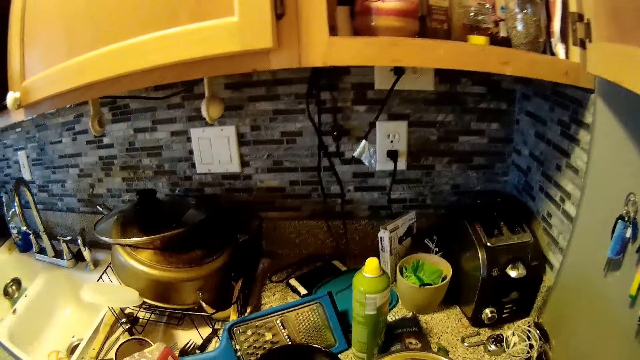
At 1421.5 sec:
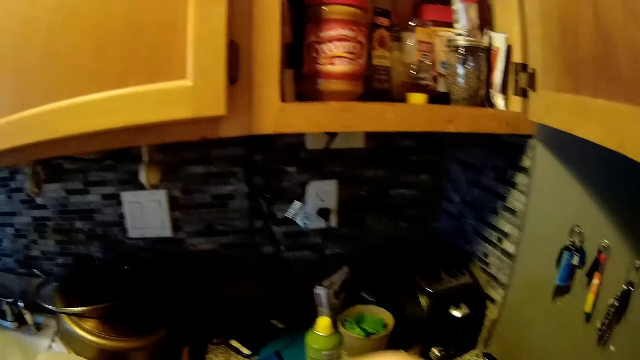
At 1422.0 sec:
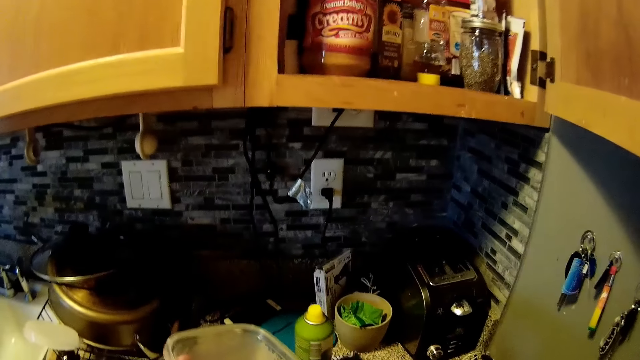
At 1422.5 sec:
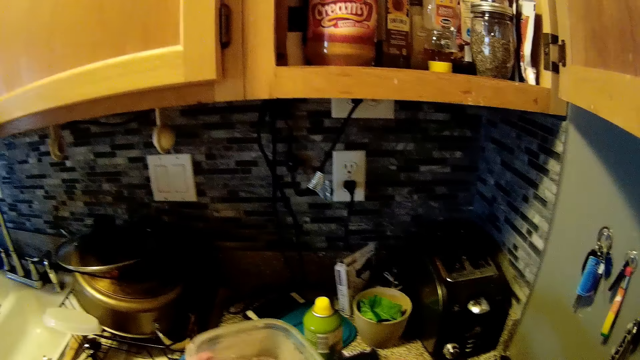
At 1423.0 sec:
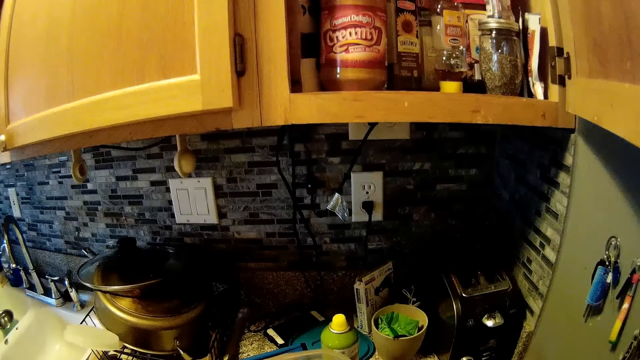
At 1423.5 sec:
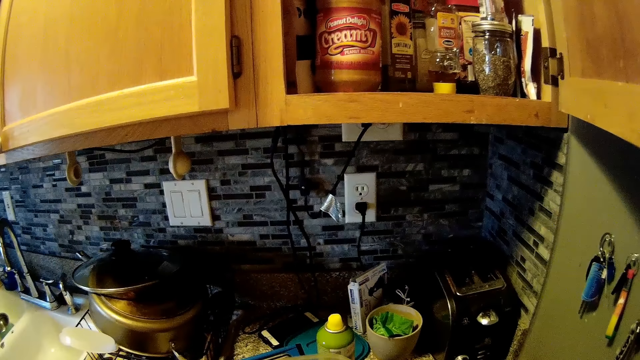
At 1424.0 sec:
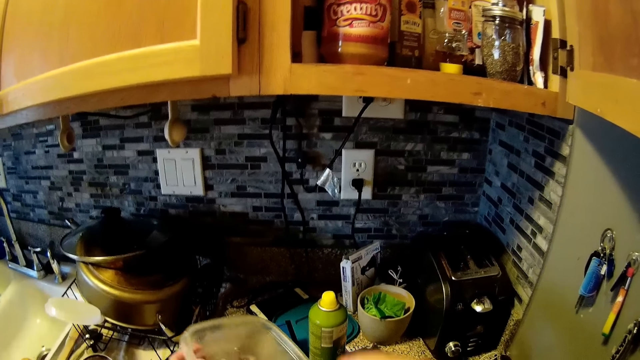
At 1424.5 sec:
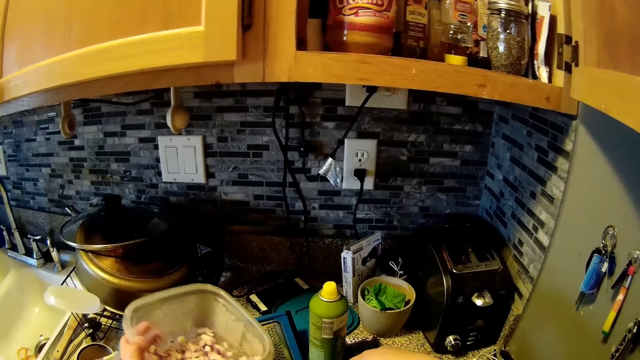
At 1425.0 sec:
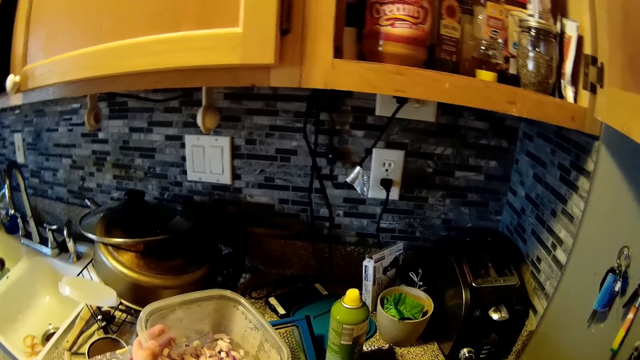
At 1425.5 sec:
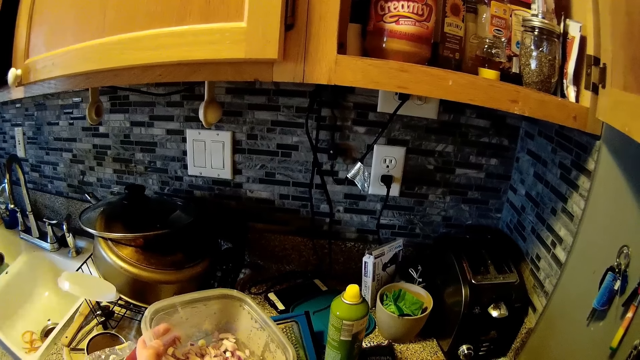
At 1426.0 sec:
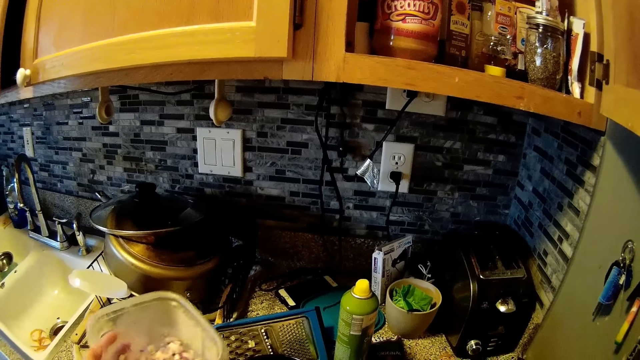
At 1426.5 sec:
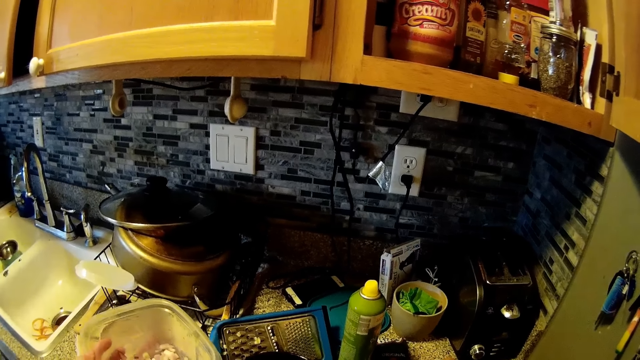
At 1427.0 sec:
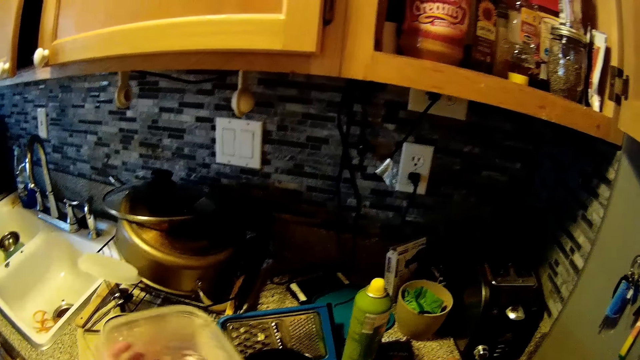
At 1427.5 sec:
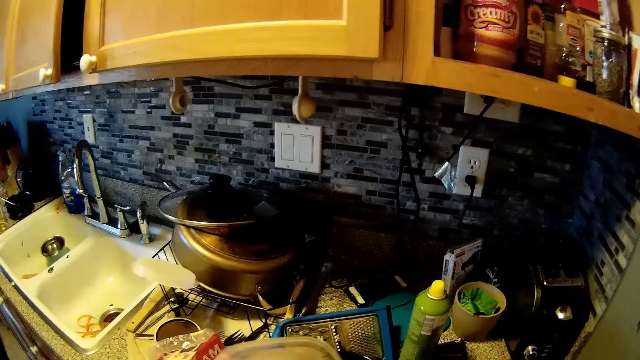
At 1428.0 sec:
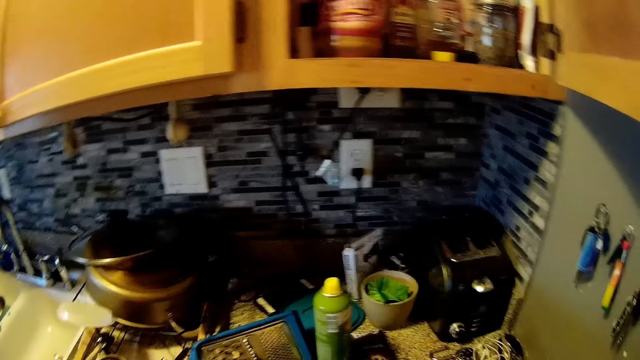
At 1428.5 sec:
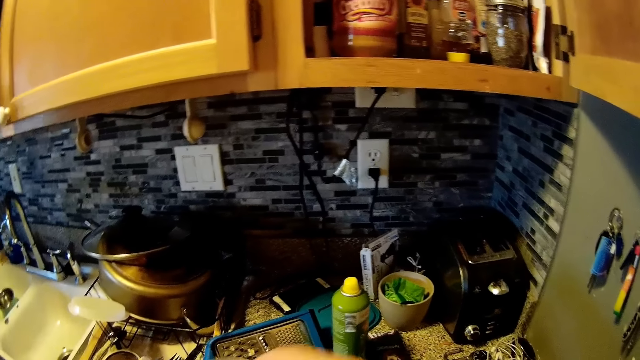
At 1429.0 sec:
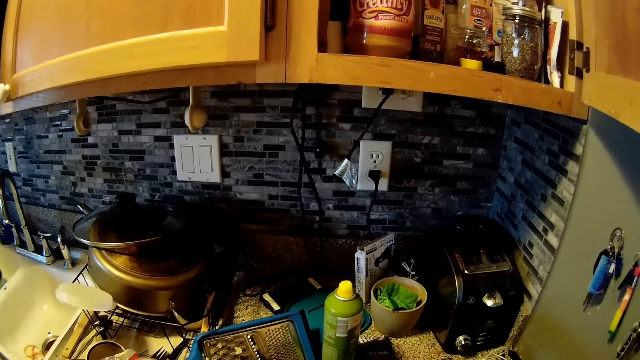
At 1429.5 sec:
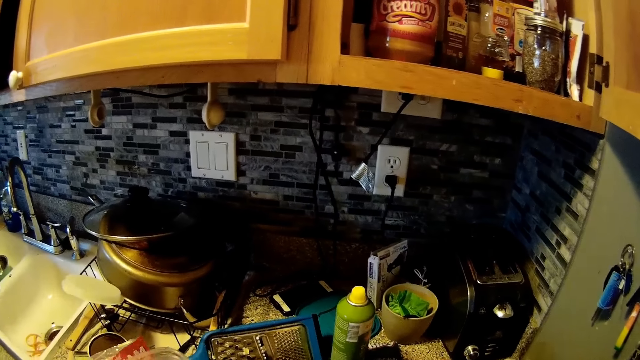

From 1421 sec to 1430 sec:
The camera wearer interacts with a man. She looks at the counter. She picks up a bowl from the kitchen slab with her left hand. She moves a dish.

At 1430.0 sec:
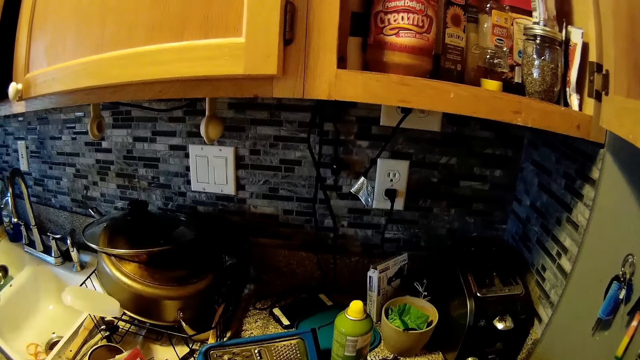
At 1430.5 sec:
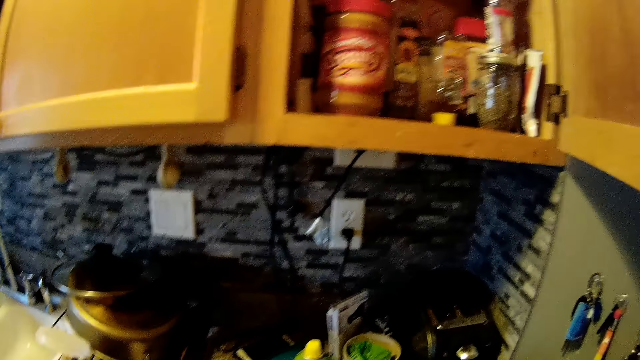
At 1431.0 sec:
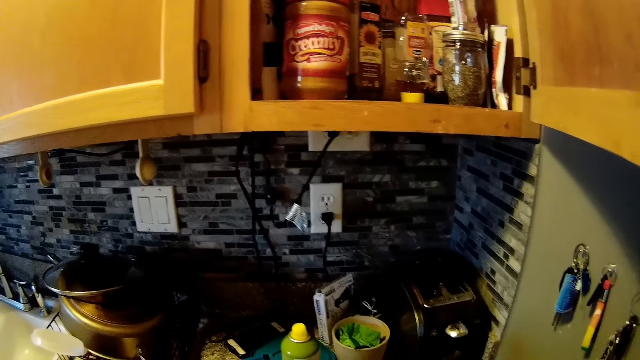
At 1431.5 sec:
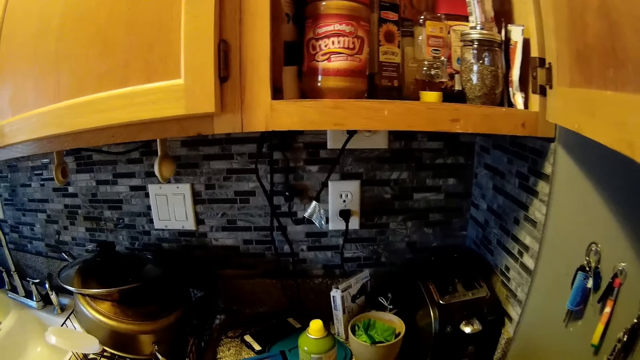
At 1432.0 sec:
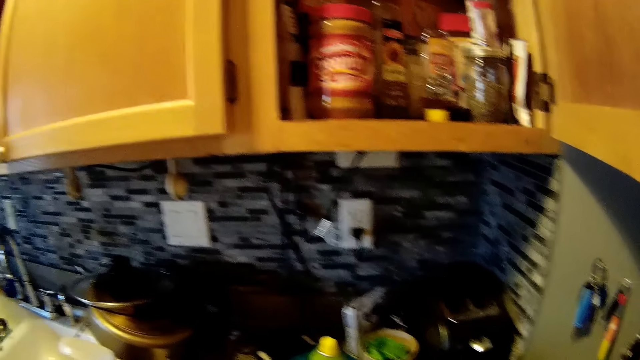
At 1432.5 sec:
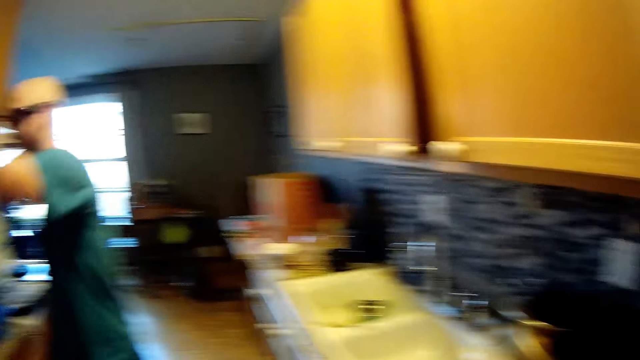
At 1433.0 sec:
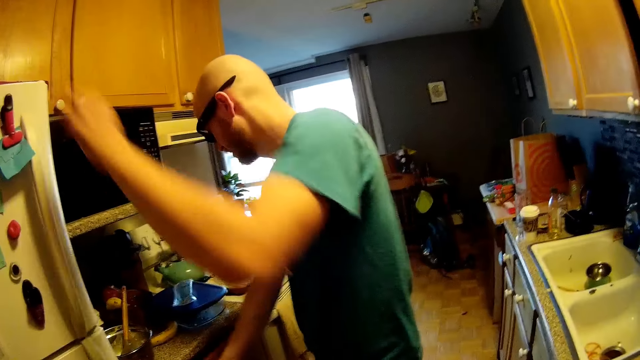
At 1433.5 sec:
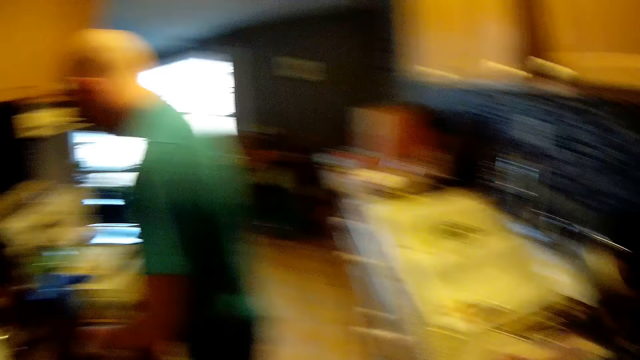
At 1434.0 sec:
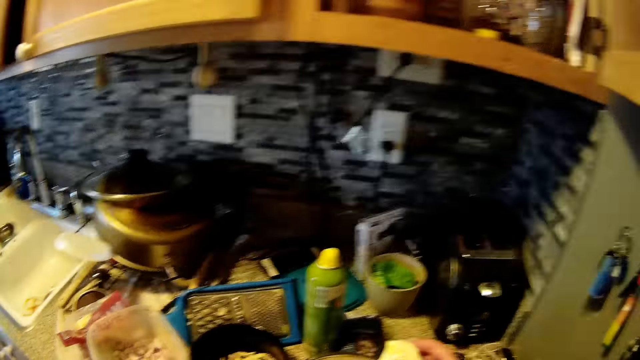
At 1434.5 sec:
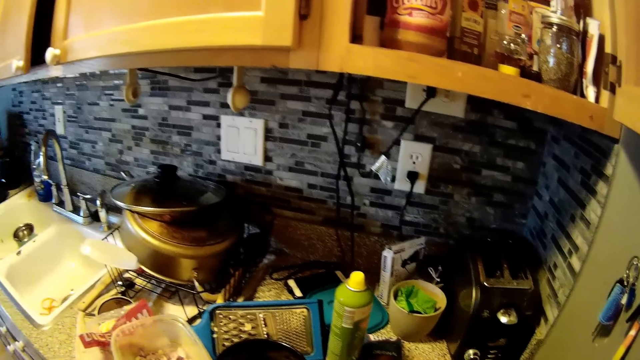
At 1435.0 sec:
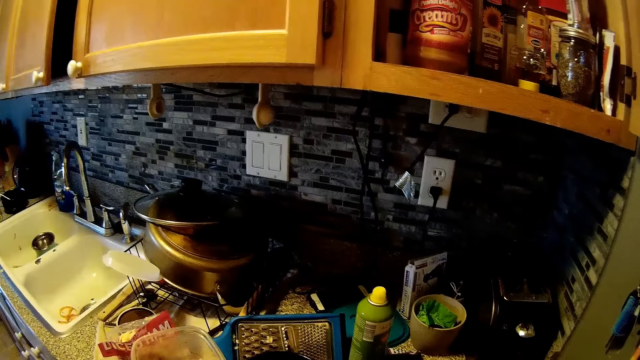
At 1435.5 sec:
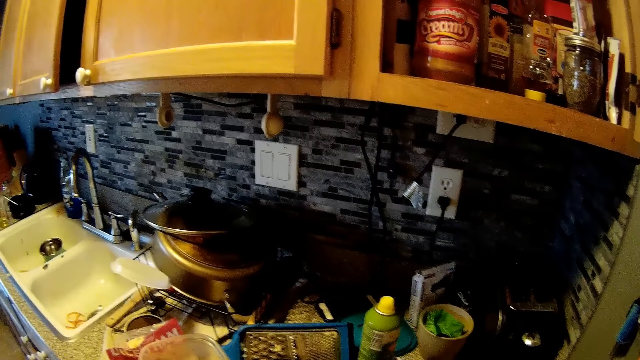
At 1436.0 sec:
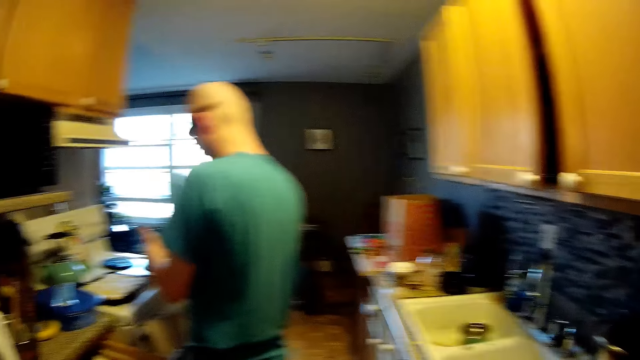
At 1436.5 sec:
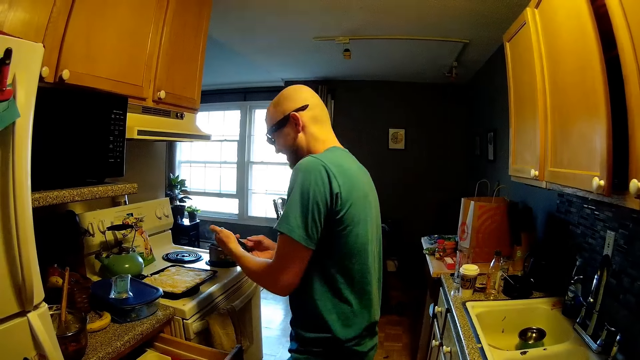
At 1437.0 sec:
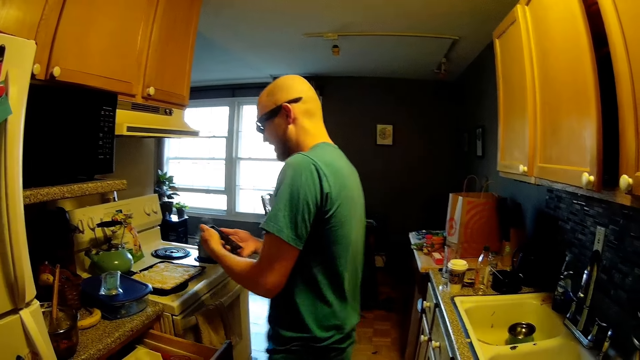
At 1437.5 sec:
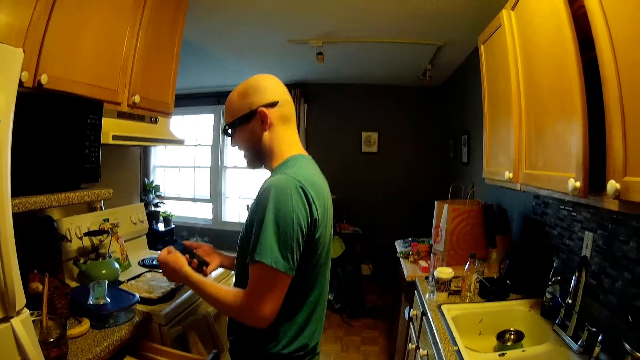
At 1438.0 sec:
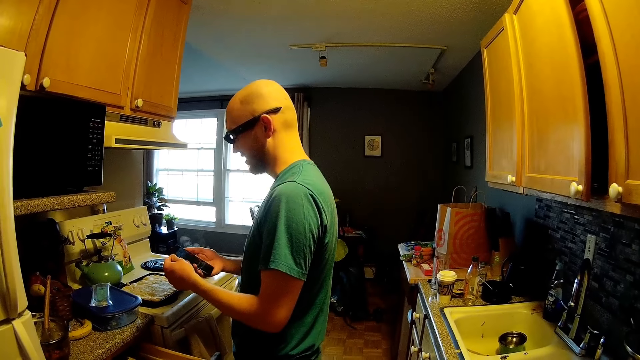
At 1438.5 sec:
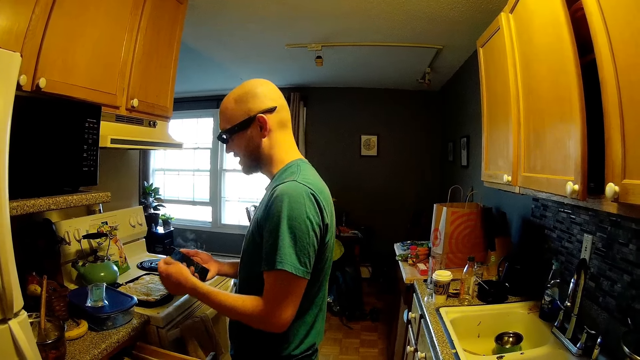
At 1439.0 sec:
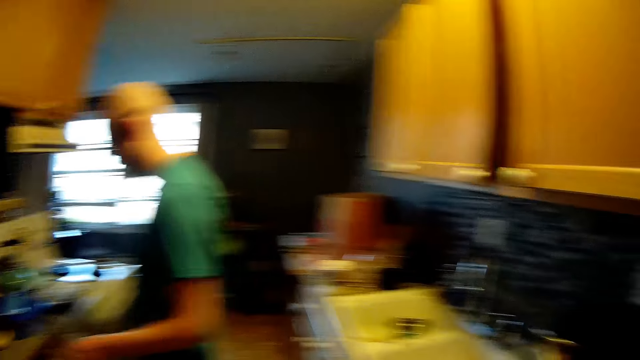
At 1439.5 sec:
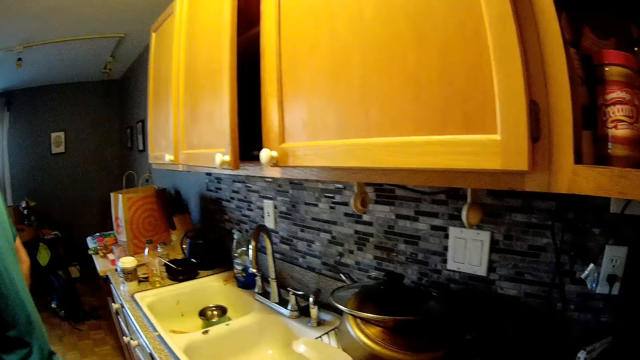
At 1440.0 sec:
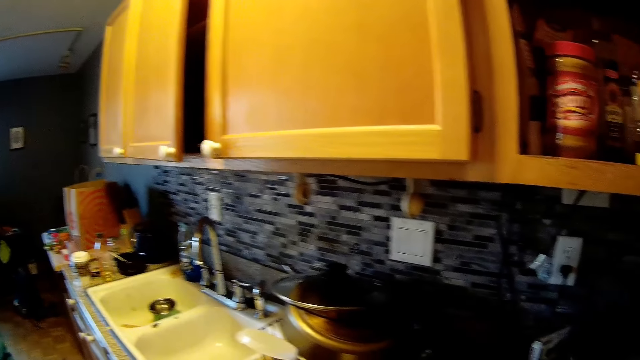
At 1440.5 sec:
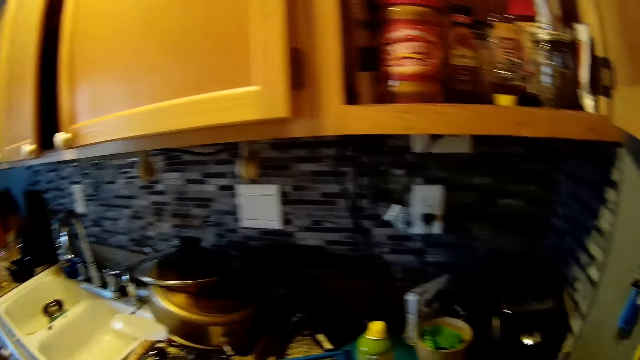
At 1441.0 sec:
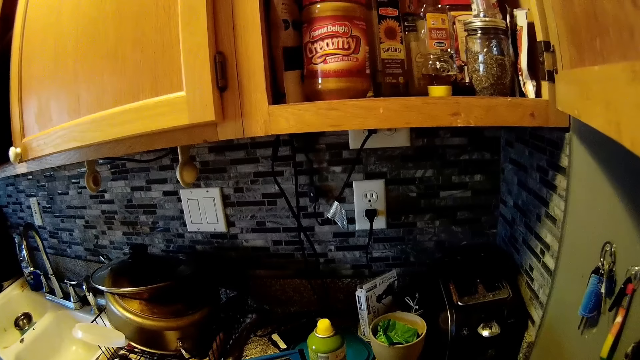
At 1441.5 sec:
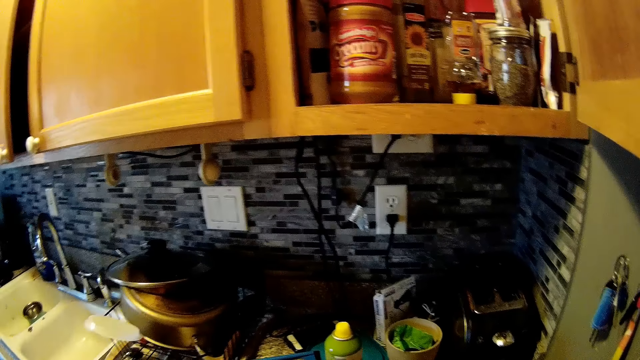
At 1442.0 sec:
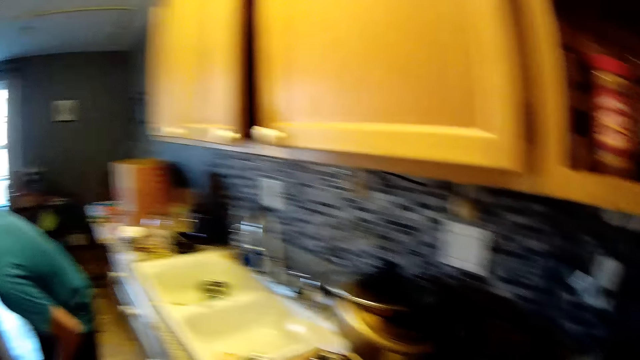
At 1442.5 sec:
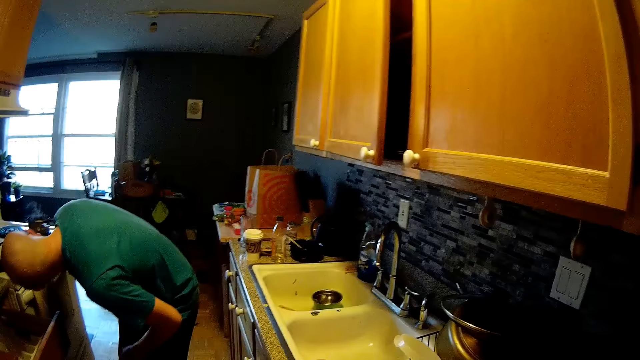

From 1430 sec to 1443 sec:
The camera wearer looks aside. A man puts a hand on the fridge and drops the hand. The camera wearer looks around. The man operates the mobile phone with both hands. The camera wearer looks around.
